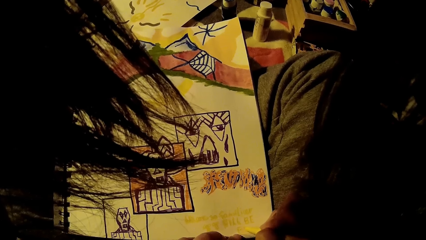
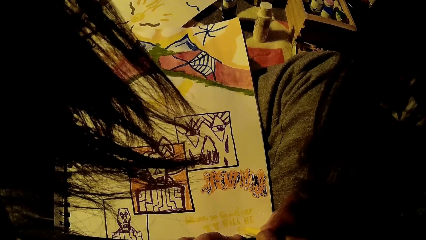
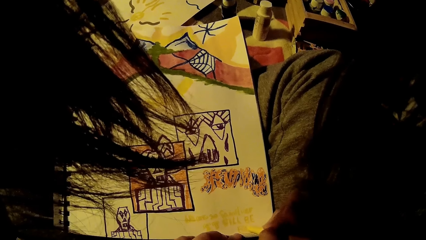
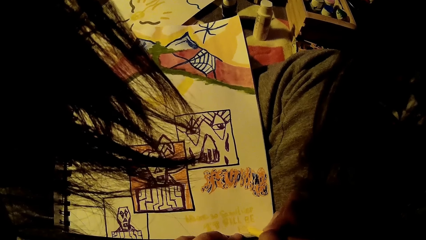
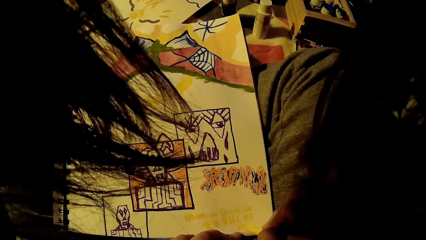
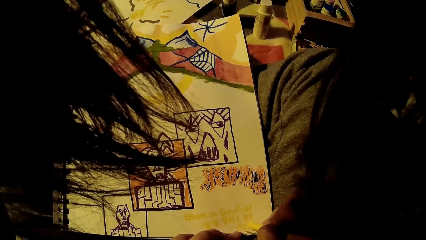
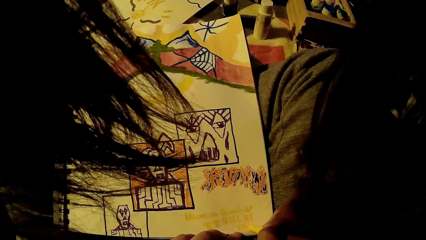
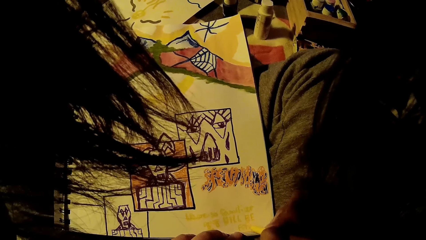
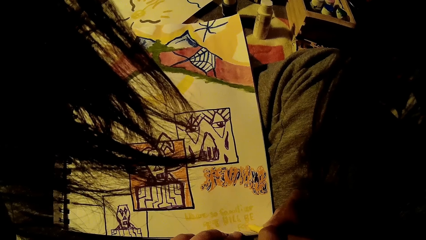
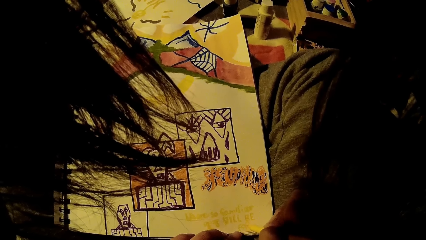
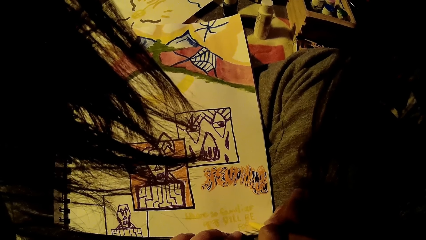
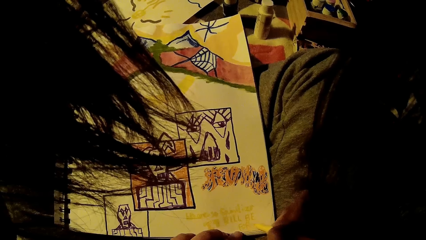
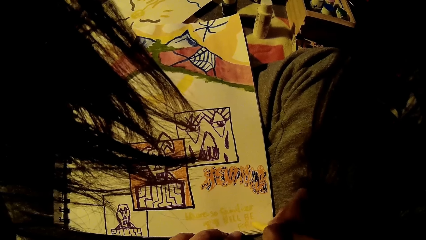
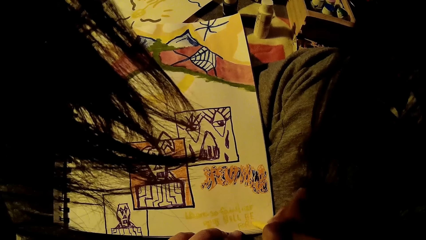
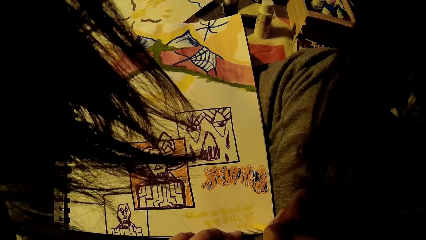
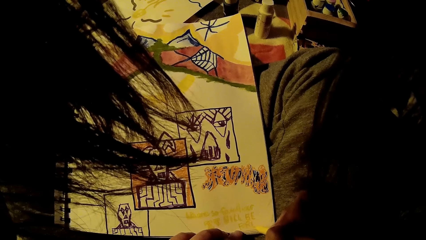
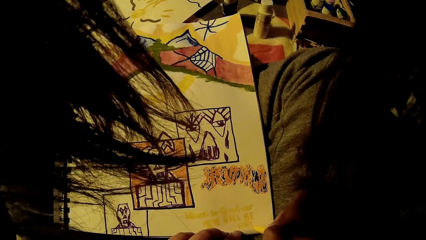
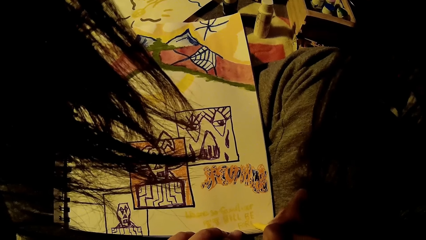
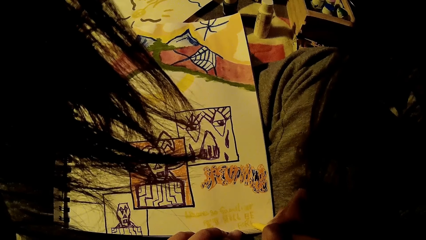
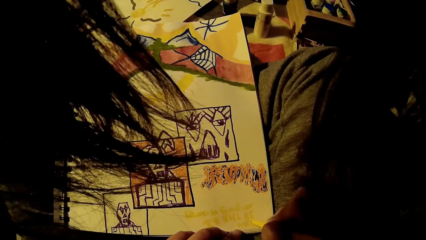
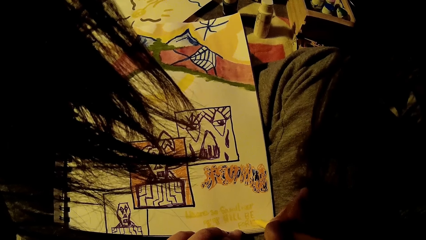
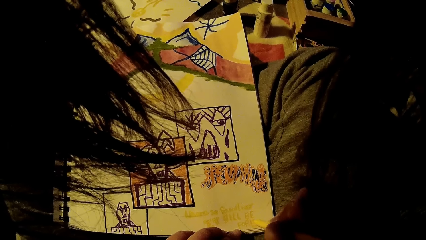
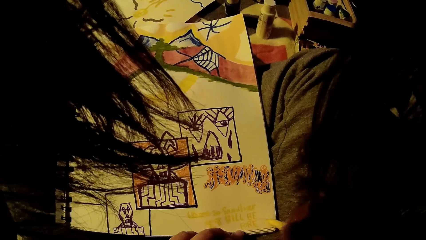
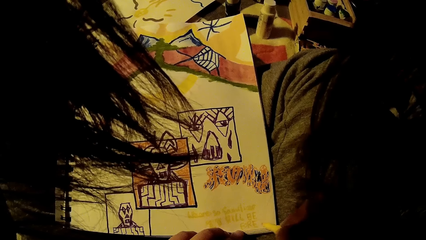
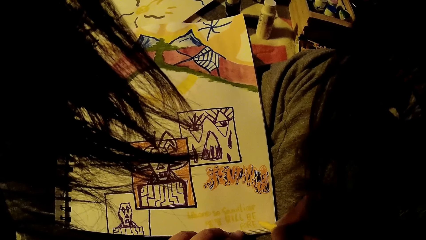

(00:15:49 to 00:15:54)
The camera wearer places her left hand on the drawing book on the bed.

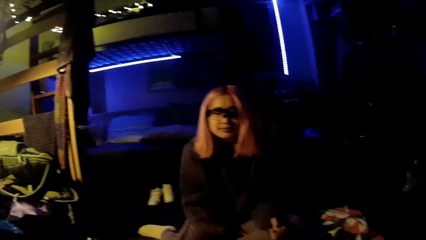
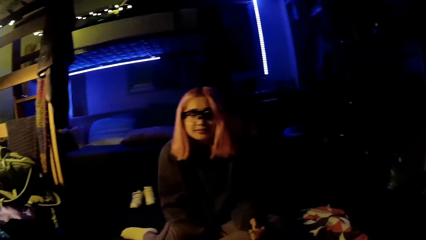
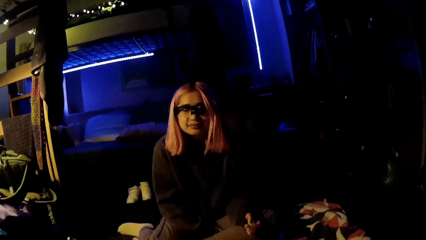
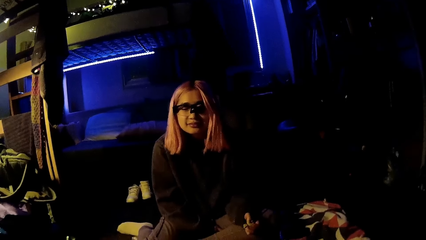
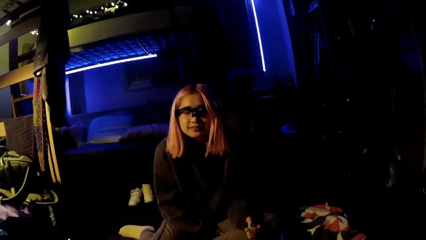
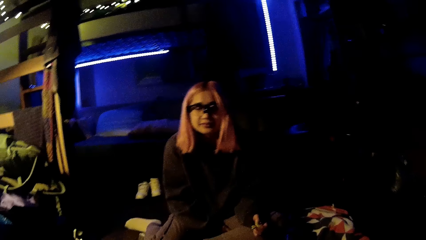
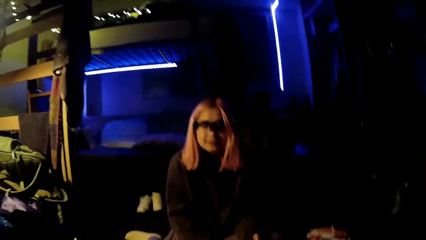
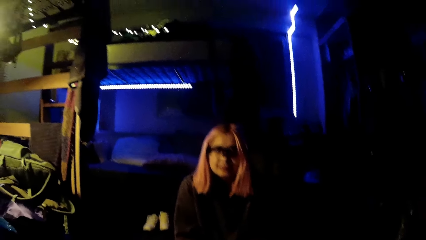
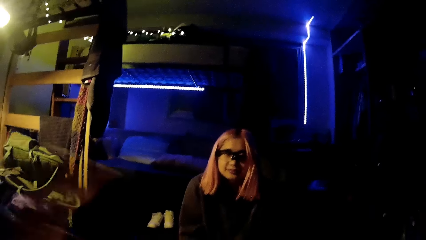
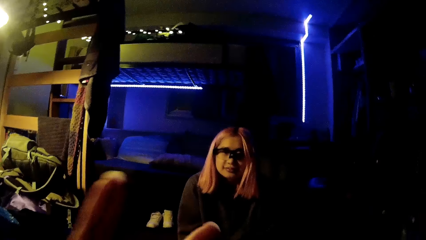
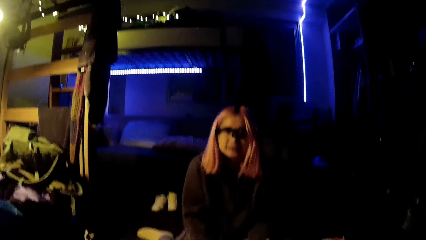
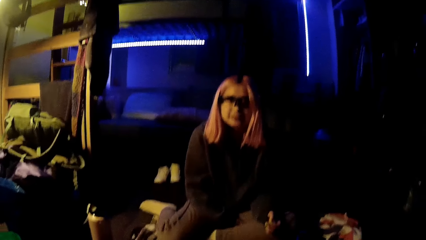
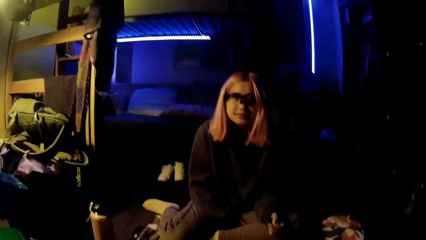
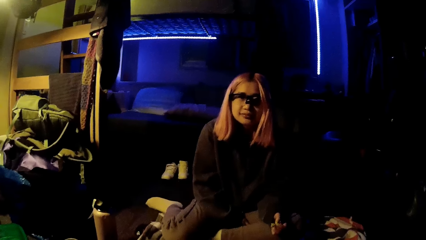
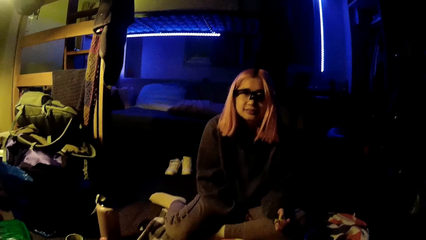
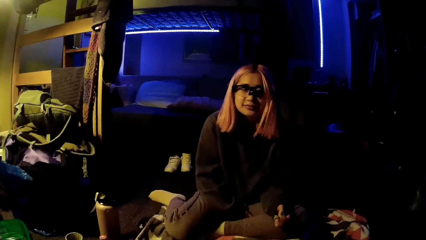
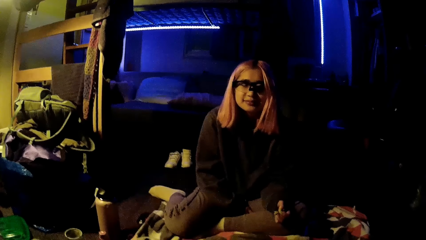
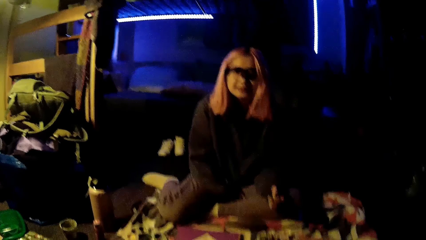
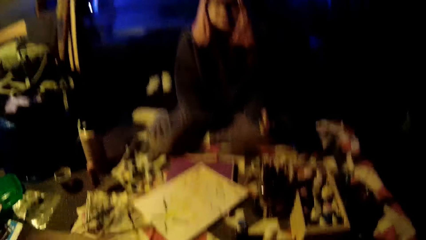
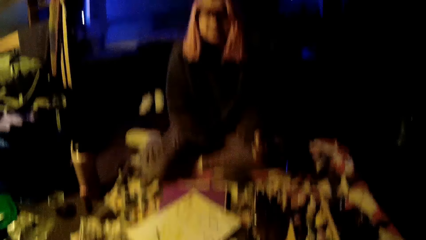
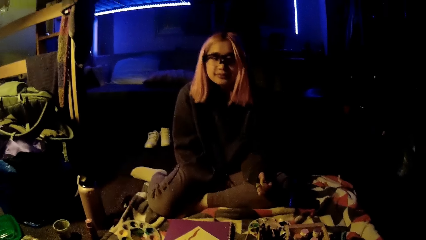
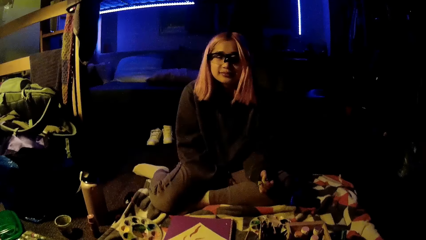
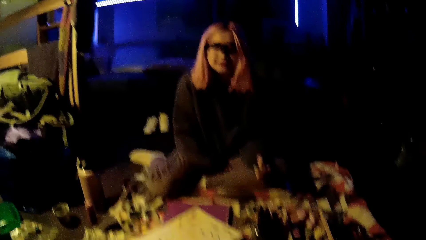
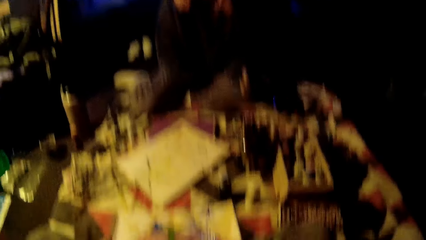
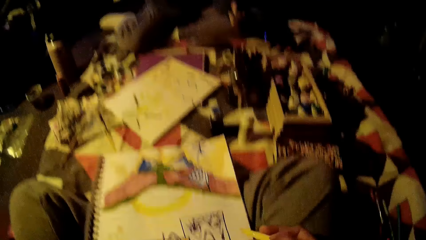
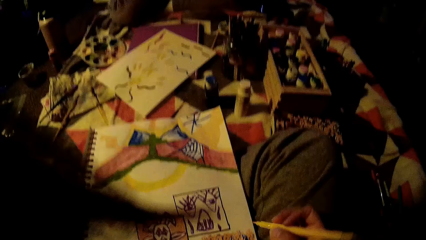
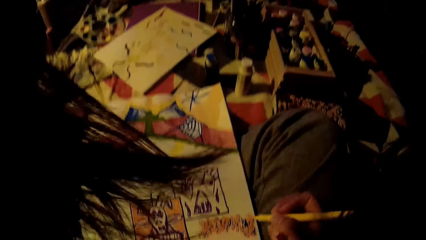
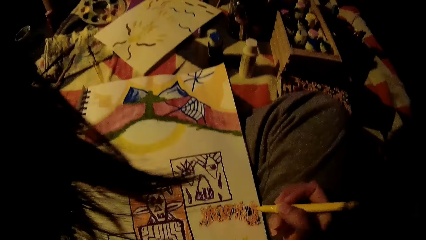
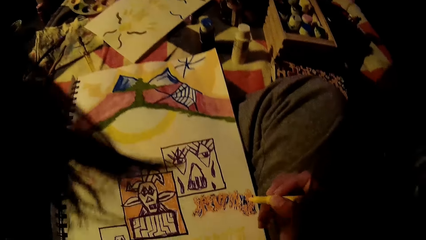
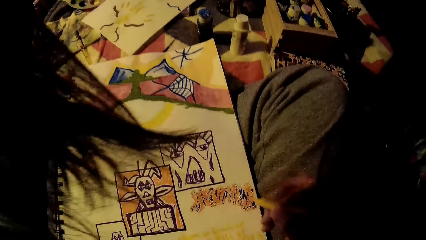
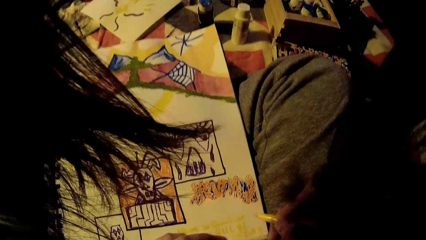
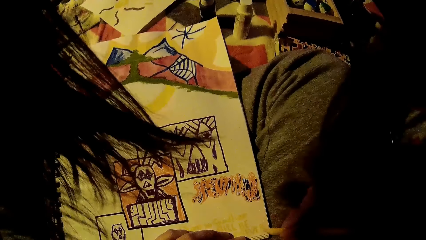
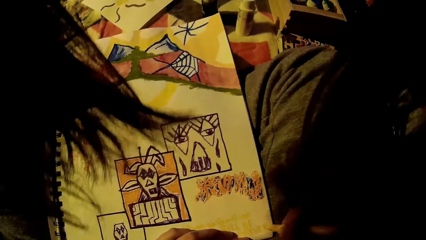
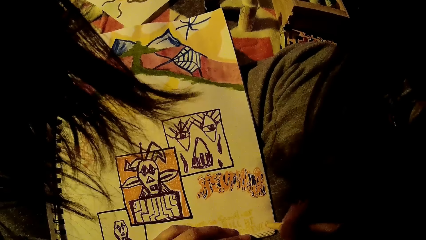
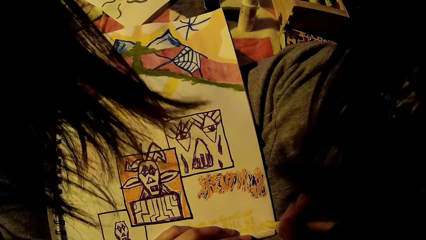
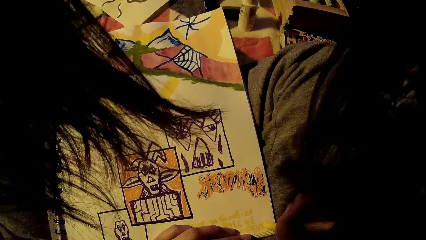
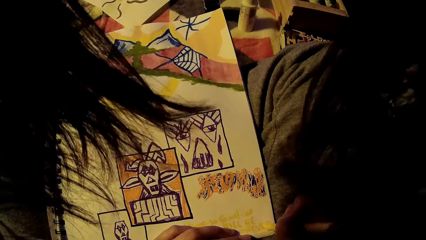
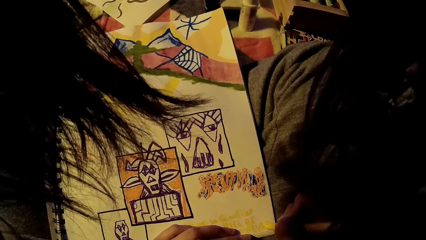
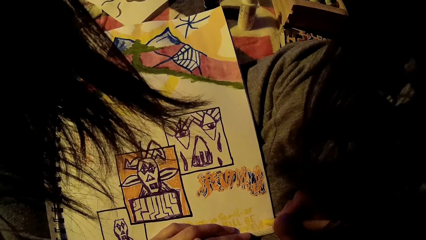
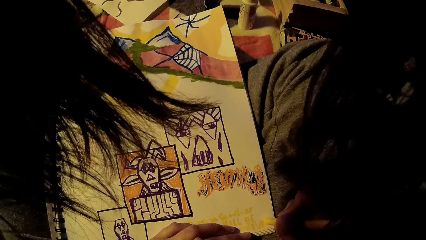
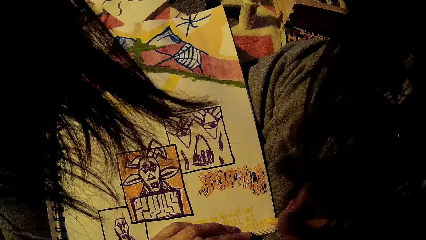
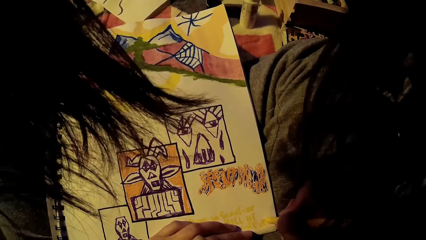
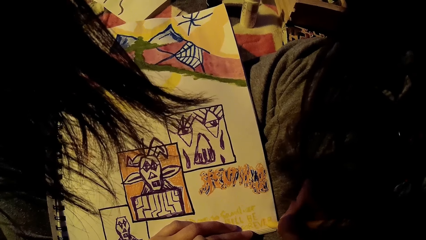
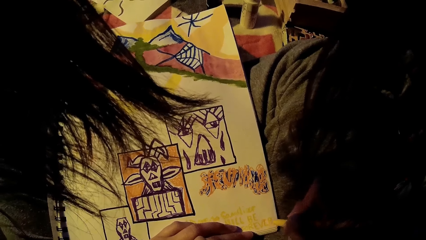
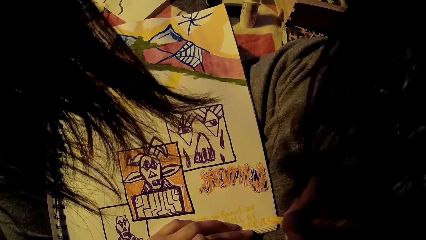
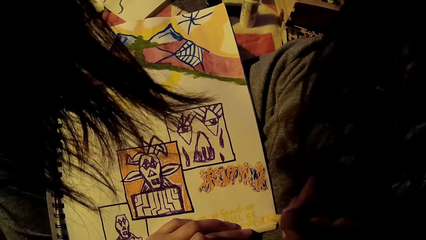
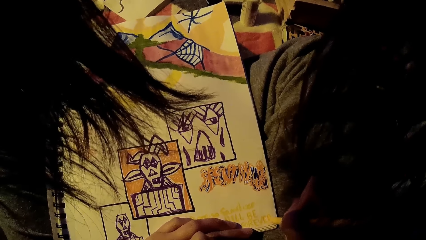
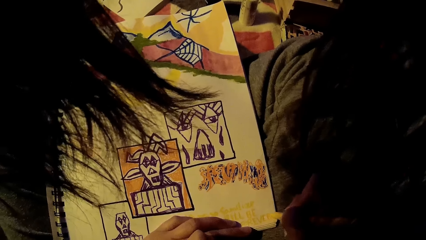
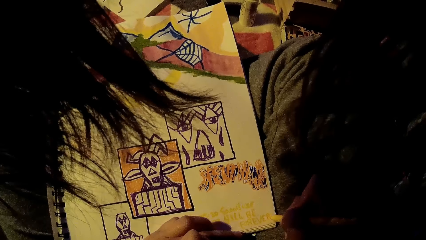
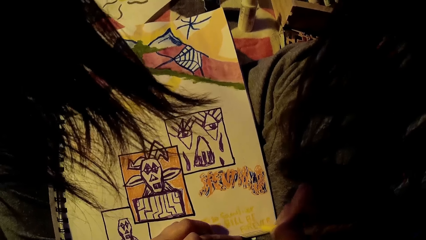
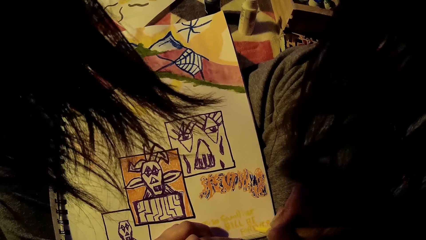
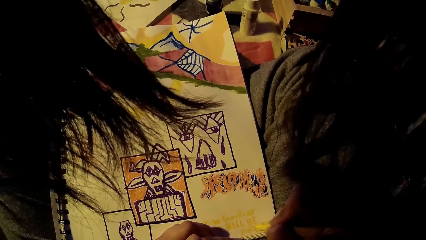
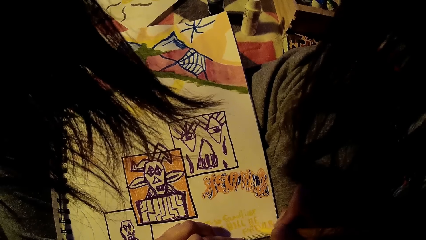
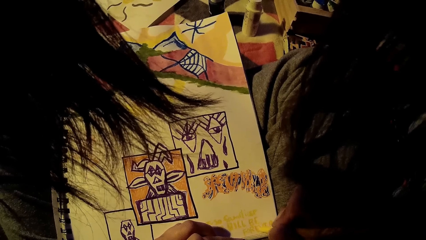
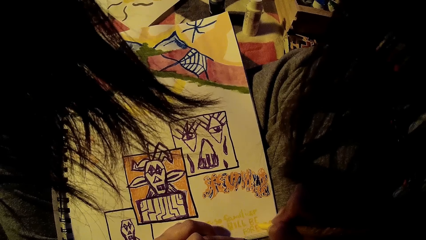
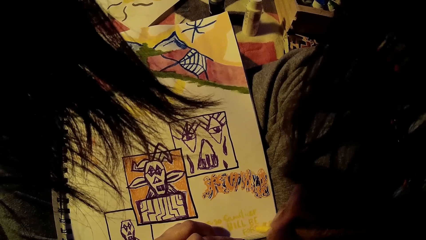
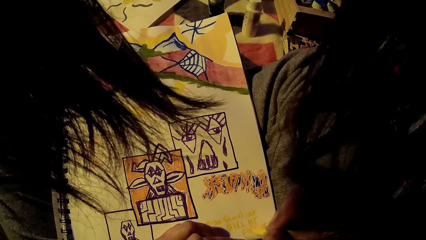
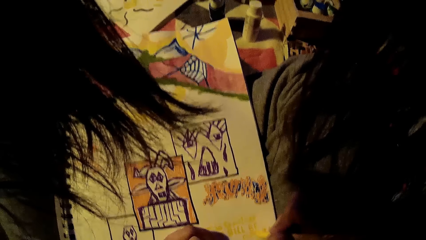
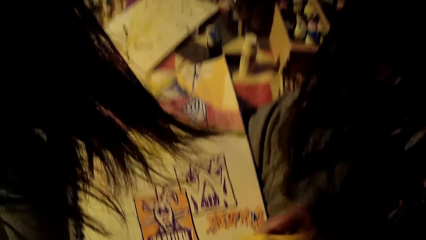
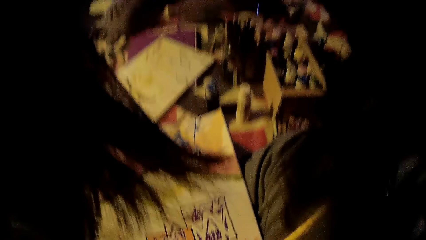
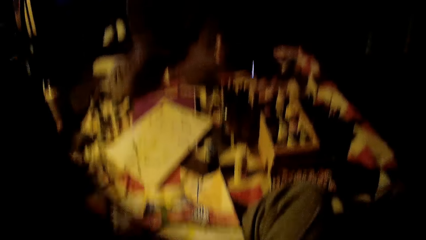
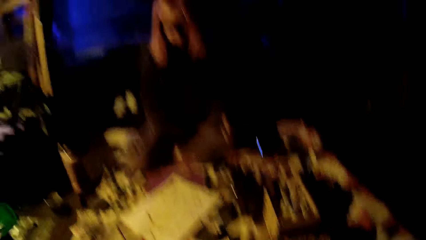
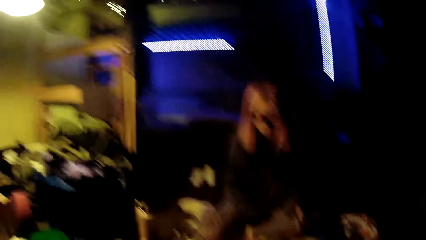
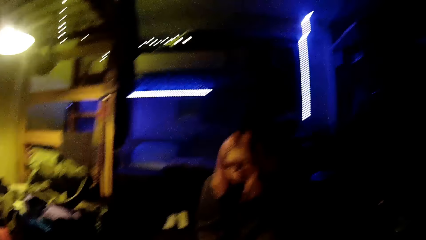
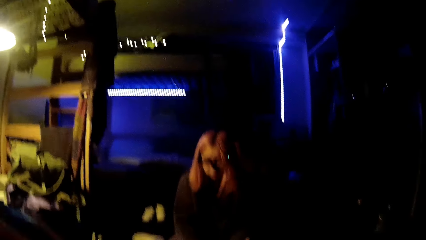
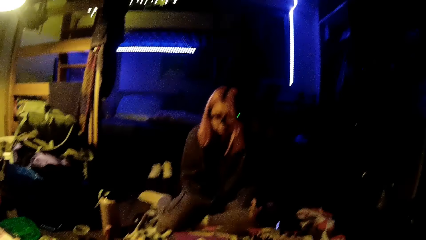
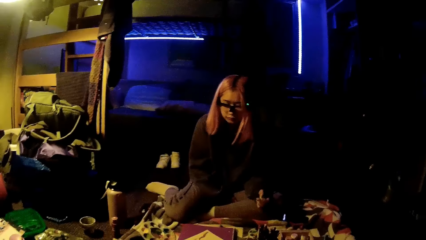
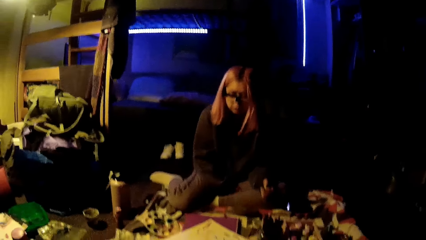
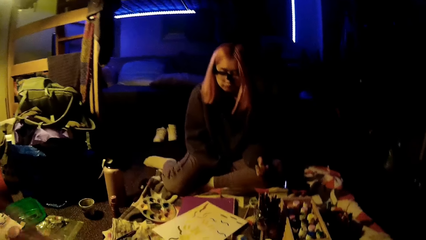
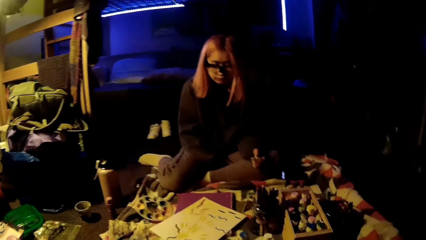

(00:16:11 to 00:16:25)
The camera wearer converses with a person. She gestures with her left hand in the air. She converses with the person. She straightens a hand. She places her left hand on the drawing book on the bed. She writes on the drawing book with the yellow painting marker in her right hand. She looks around in the room.
